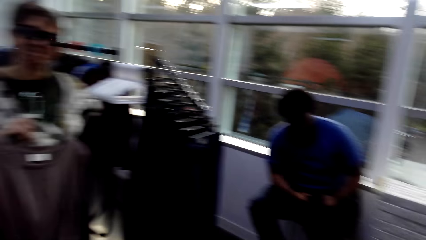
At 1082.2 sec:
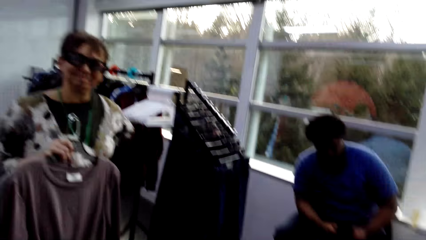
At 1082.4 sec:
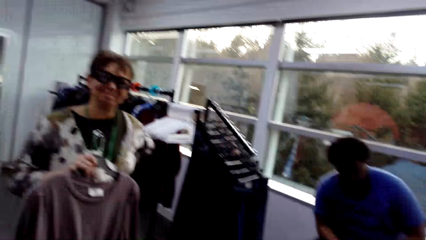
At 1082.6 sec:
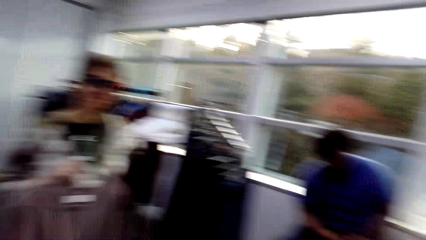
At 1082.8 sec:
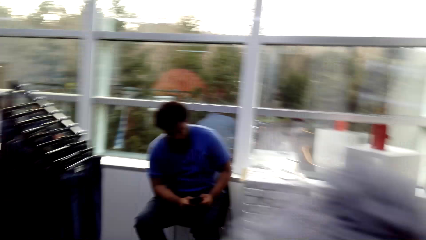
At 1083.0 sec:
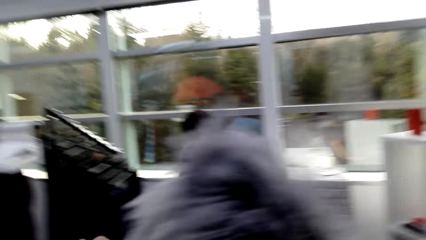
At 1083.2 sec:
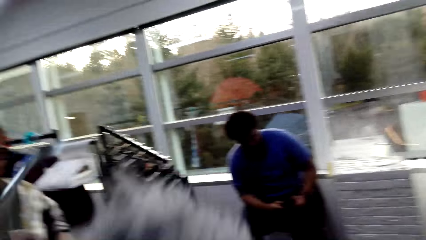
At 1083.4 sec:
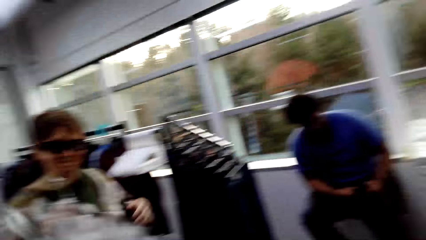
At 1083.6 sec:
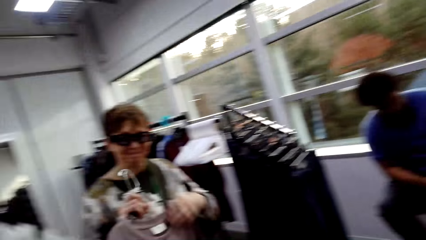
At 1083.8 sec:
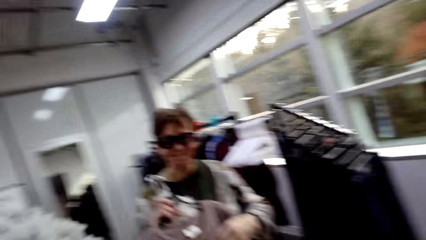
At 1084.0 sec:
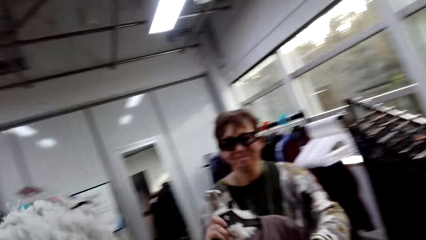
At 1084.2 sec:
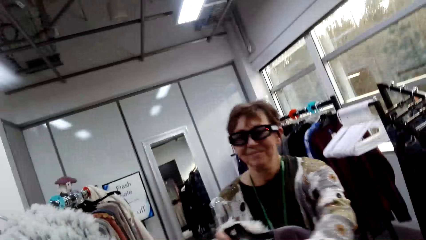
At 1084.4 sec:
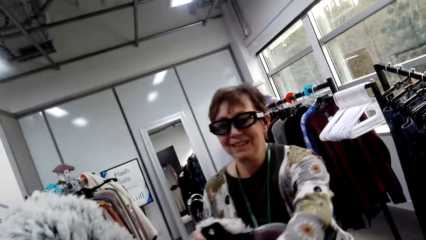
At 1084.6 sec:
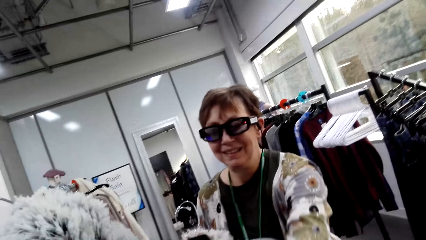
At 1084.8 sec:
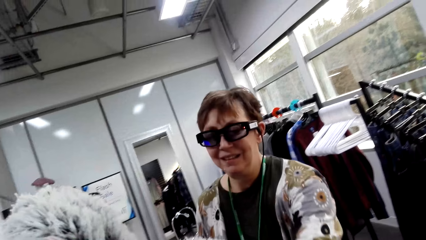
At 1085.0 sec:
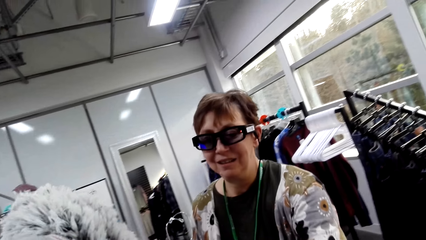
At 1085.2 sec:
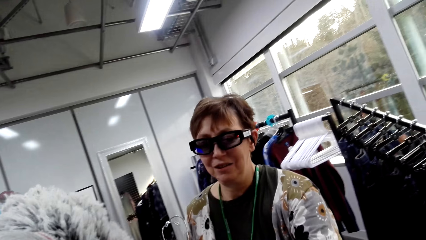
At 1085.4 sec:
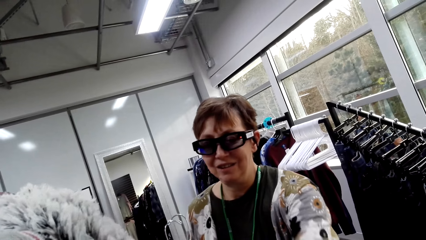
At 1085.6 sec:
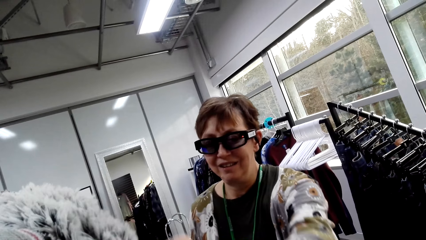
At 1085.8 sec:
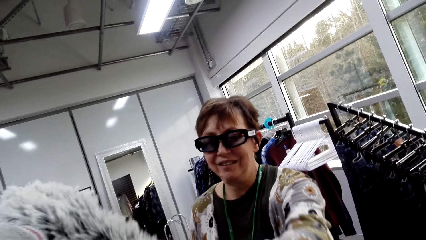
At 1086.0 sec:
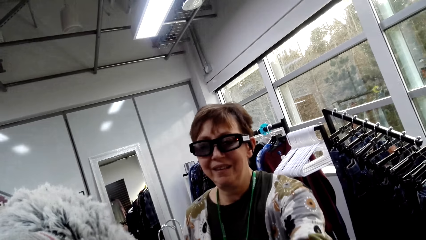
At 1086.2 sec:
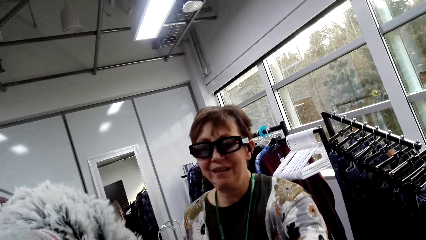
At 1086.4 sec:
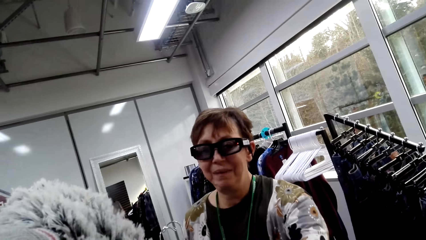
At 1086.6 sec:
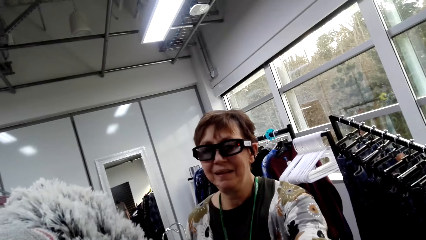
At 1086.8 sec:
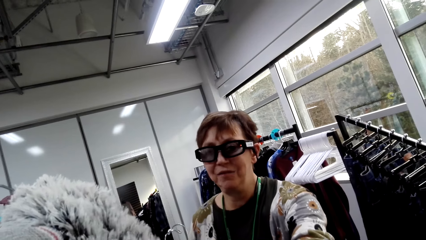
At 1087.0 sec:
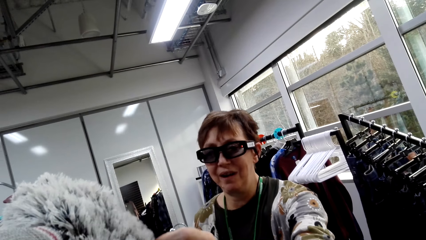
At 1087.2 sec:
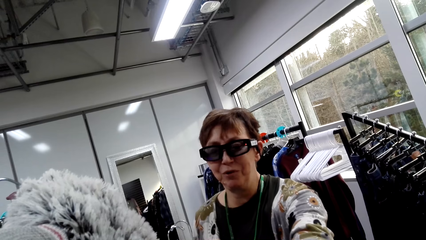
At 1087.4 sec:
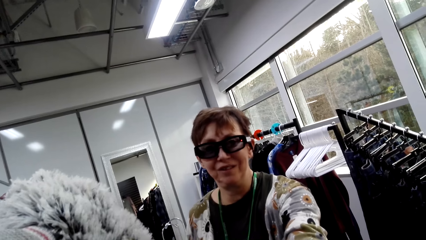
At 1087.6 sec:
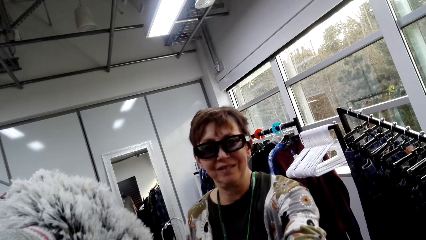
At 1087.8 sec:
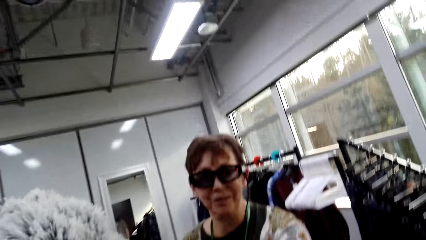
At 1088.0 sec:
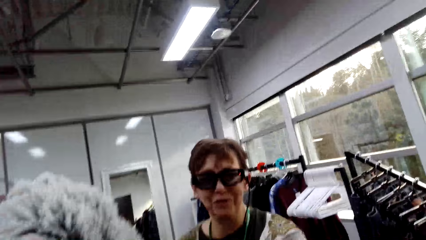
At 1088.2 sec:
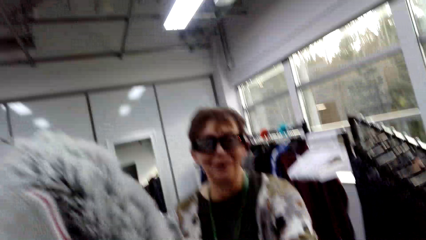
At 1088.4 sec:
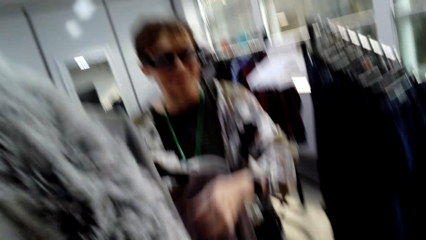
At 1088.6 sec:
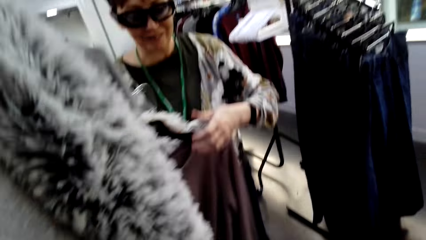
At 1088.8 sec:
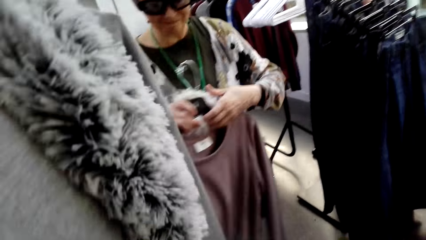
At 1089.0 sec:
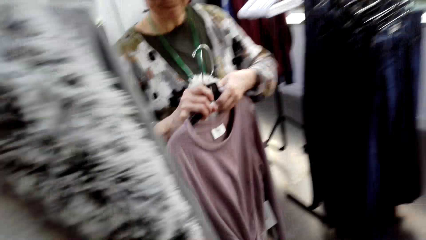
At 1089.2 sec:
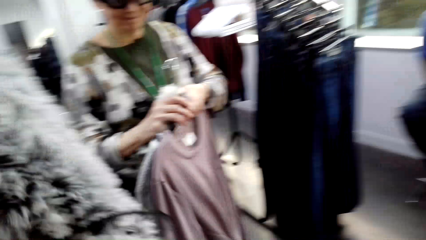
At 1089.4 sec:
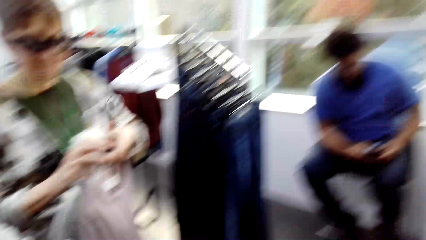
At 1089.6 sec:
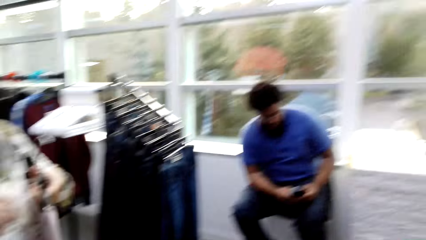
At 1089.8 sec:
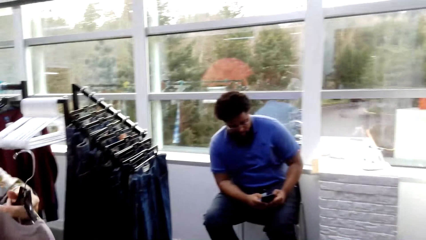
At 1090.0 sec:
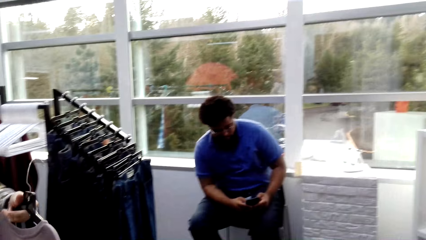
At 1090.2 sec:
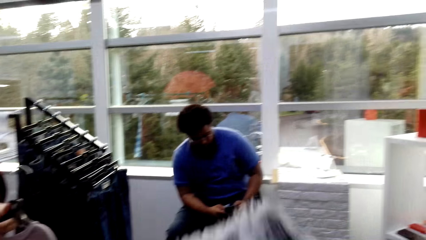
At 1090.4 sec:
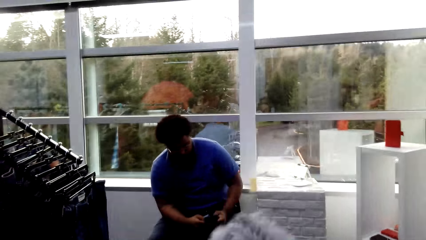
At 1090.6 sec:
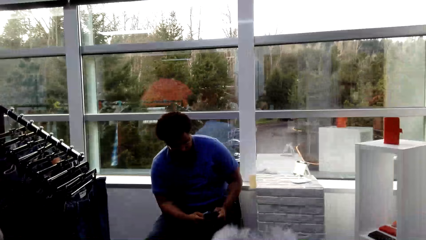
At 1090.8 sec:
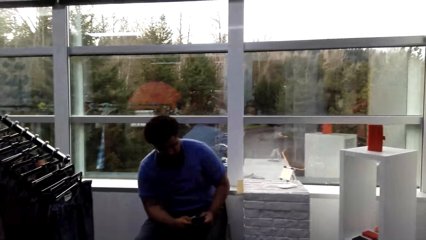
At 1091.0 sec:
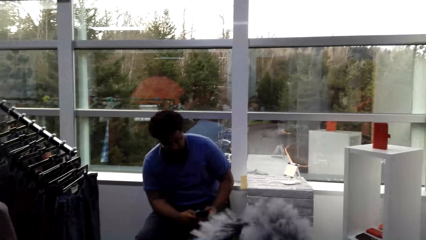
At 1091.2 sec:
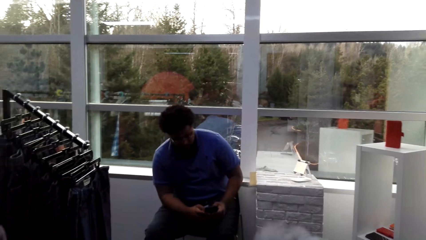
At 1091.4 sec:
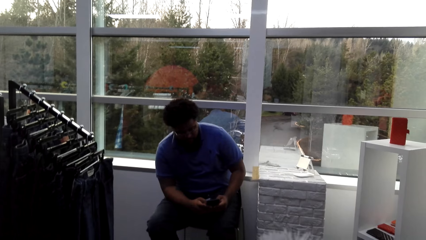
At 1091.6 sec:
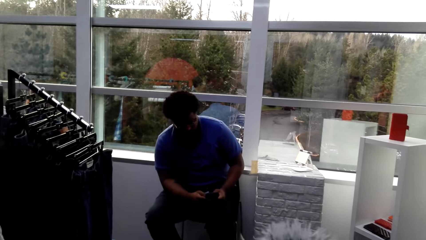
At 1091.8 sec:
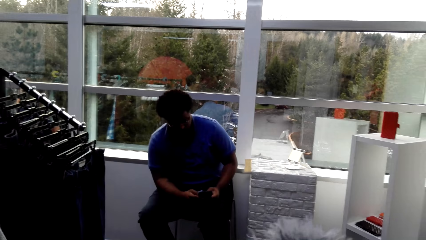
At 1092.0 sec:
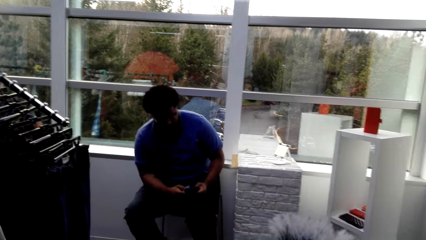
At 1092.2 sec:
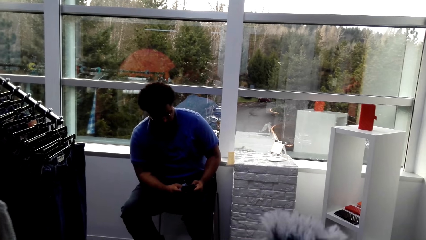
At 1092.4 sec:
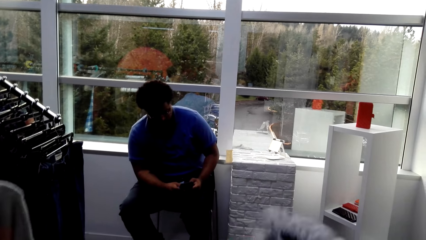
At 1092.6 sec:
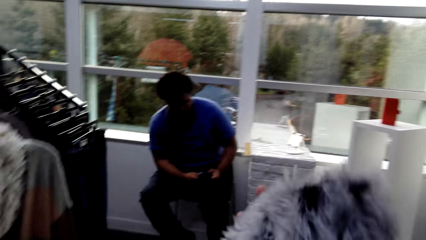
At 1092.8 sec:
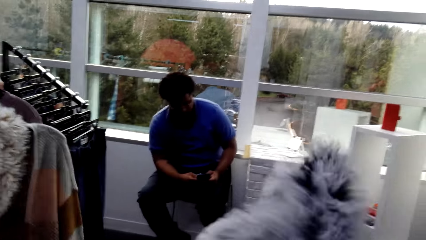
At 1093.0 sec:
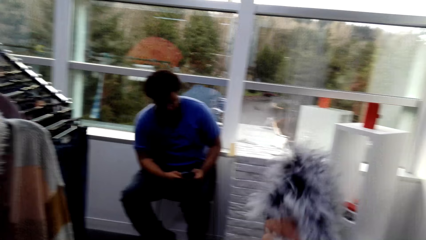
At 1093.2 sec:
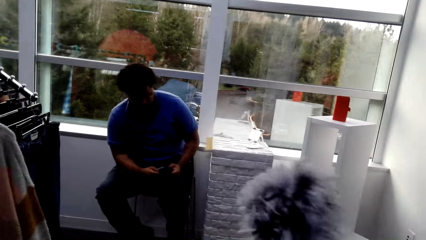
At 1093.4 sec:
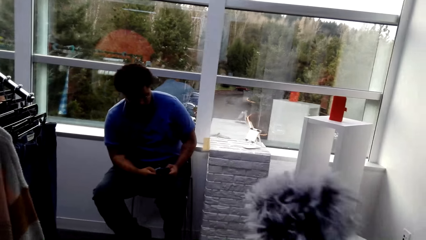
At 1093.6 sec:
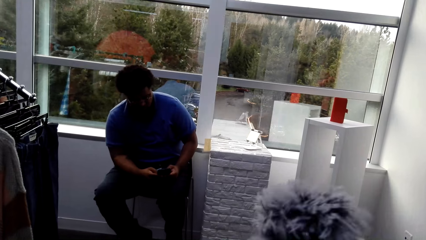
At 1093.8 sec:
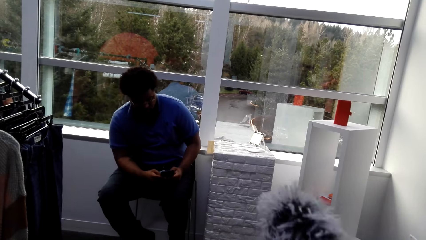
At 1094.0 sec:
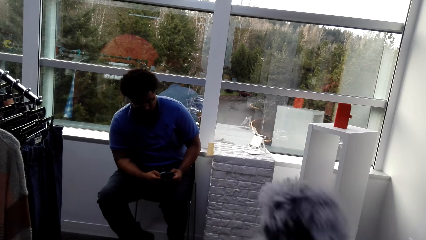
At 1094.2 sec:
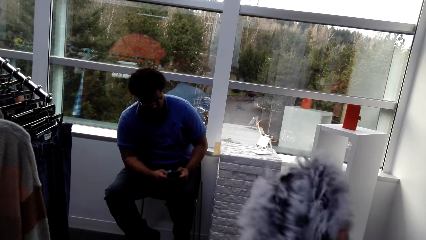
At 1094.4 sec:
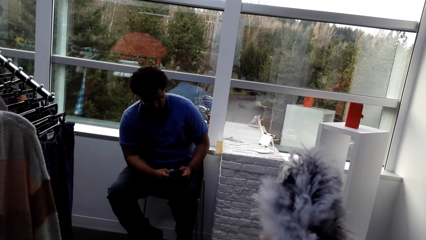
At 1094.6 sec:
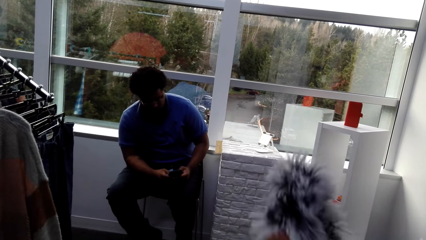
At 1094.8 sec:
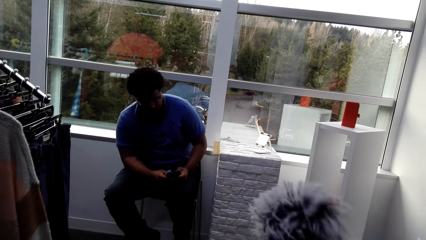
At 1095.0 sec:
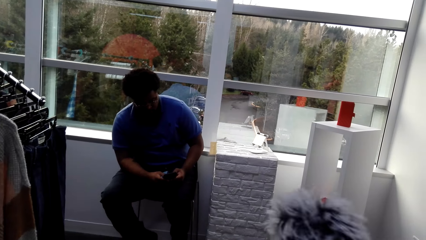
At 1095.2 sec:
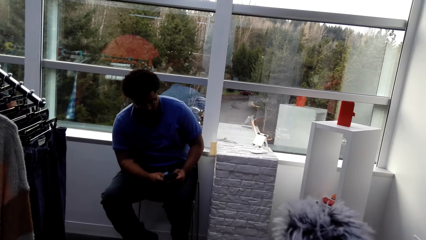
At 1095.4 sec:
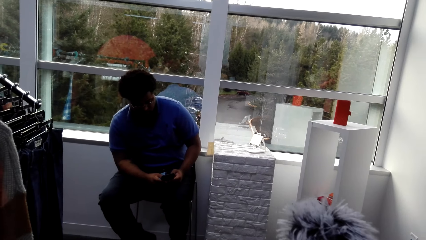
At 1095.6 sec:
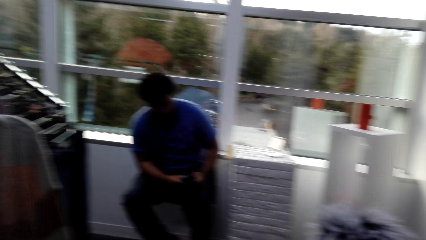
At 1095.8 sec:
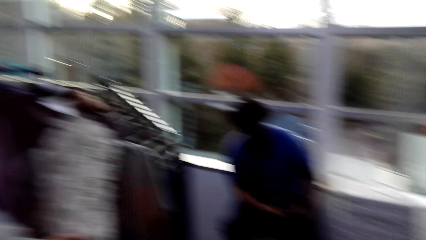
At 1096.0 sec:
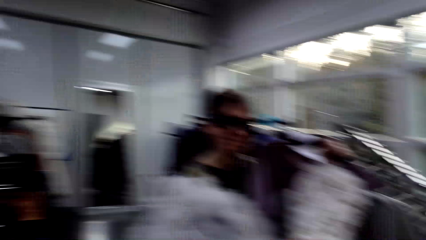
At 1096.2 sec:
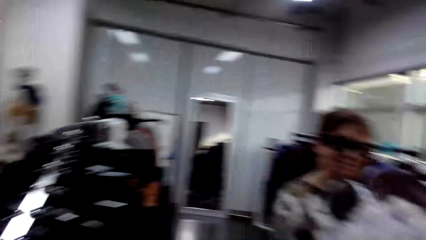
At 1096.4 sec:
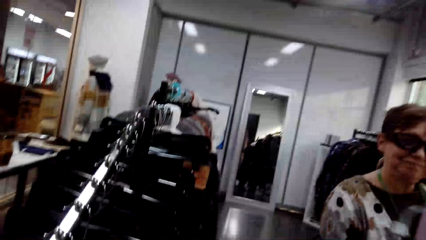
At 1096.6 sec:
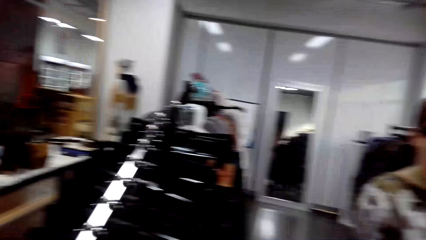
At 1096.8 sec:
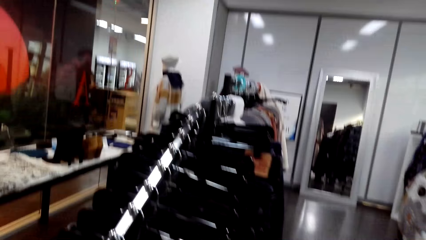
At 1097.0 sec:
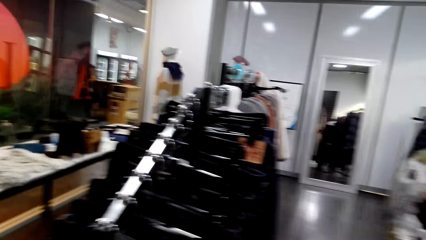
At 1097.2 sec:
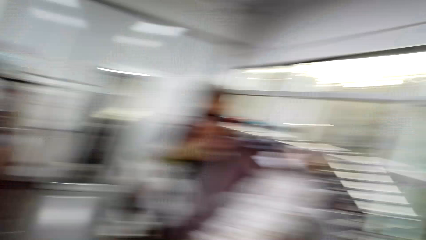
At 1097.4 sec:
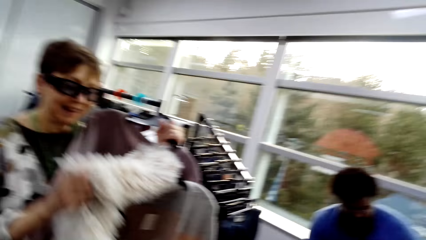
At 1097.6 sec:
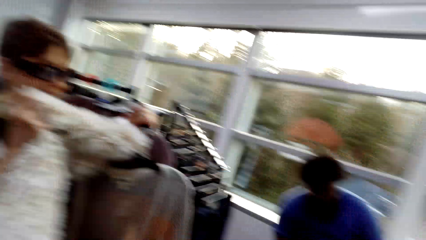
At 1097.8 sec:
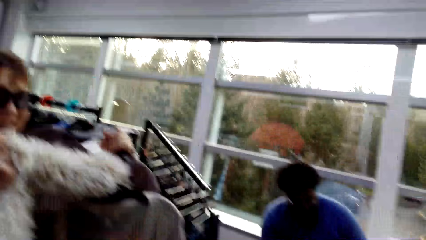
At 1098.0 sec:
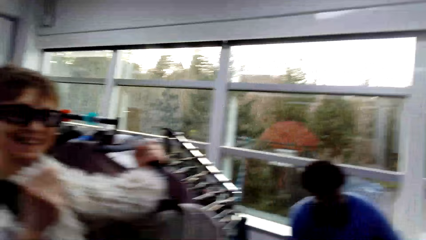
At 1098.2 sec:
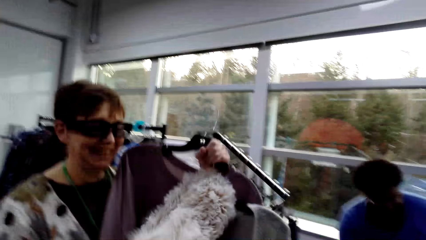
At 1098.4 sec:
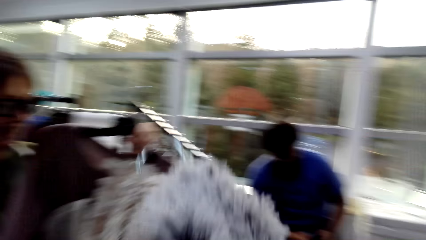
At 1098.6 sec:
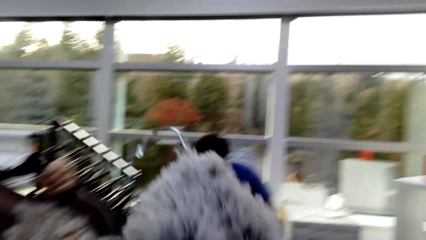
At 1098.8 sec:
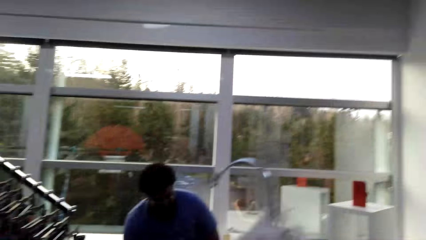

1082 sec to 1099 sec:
The camera wearer moves around. A lady adjusts a scarf. The lady talks with the camera wearer. The lady holds apparel. The camera wearer touches the scarf.
